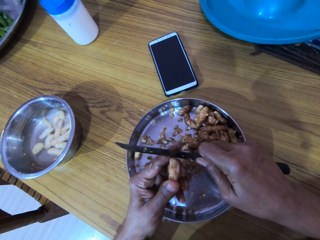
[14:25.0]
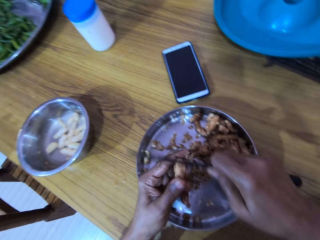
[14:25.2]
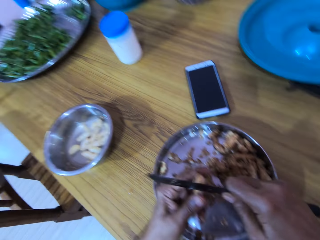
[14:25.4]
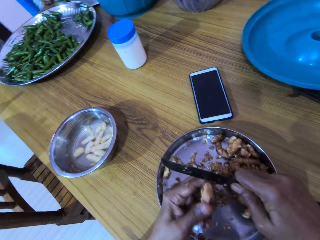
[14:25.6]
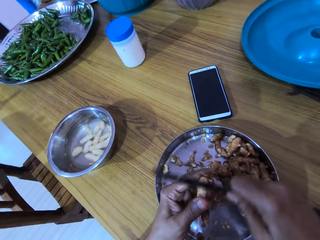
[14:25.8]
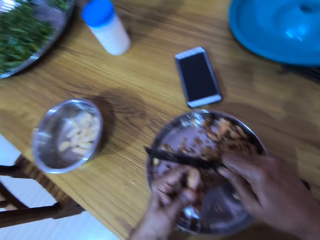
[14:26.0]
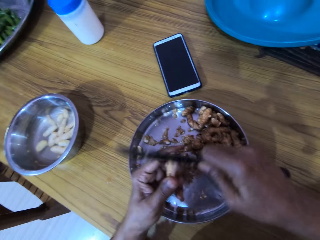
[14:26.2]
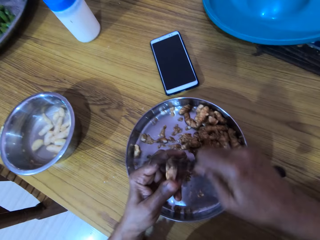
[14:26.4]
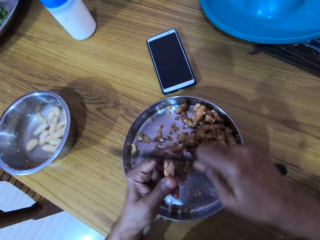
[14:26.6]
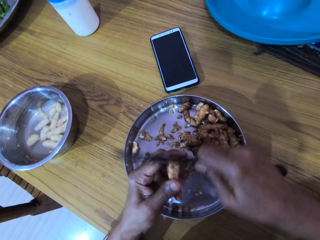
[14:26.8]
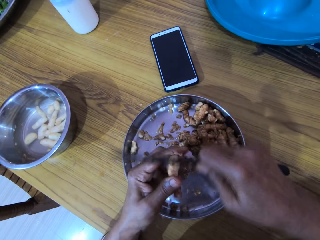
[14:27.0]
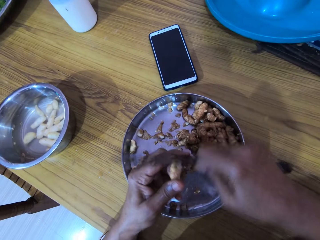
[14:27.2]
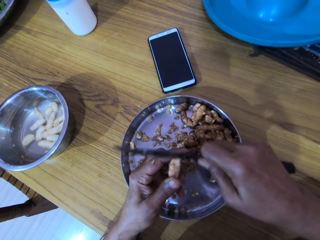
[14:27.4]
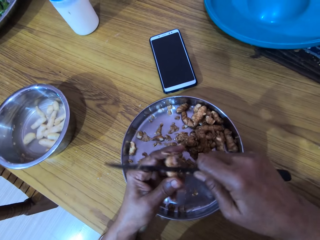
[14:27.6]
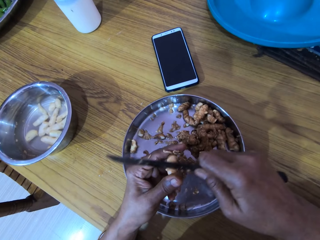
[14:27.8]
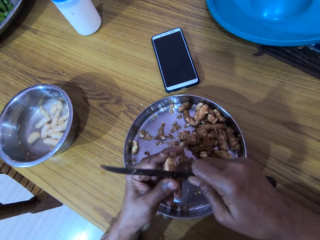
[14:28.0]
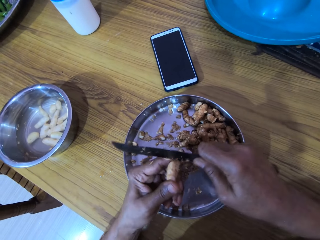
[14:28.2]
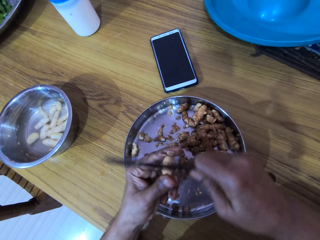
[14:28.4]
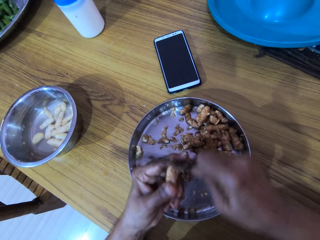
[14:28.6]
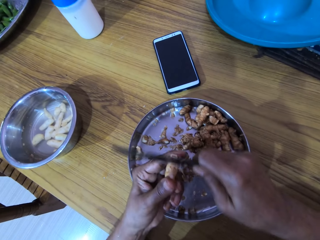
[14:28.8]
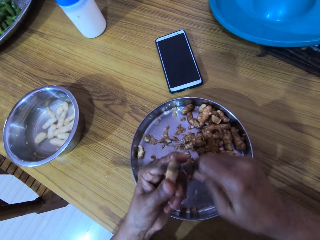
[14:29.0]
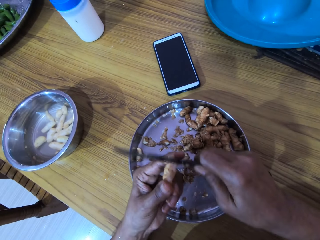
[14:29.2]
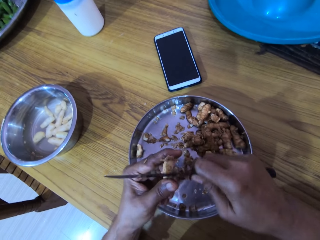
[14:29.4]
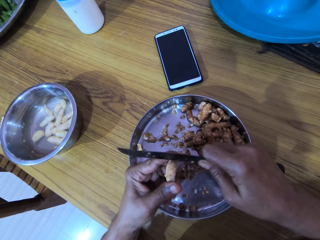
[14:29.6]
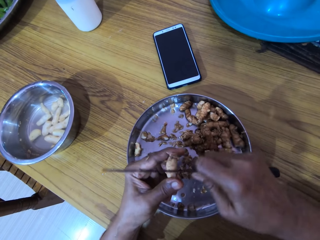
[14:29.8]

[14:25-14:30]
The woman converses with the camera wearer.

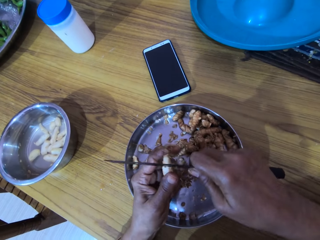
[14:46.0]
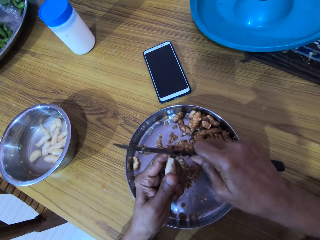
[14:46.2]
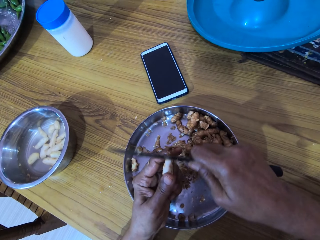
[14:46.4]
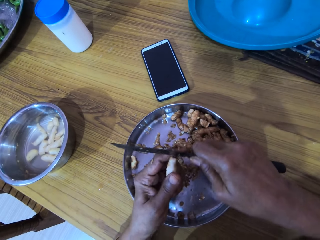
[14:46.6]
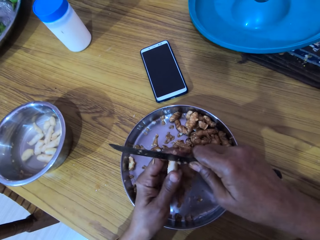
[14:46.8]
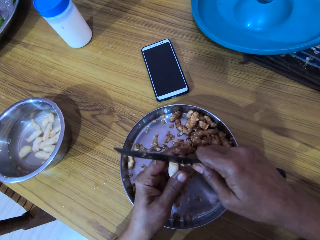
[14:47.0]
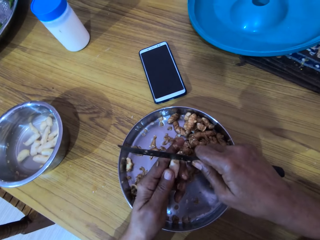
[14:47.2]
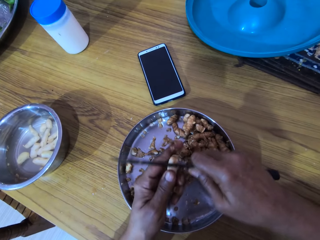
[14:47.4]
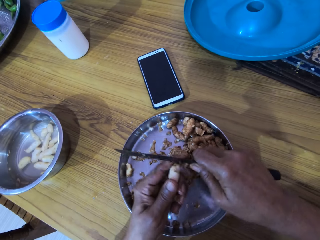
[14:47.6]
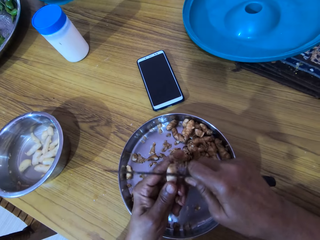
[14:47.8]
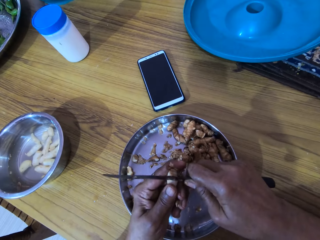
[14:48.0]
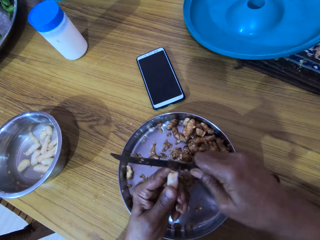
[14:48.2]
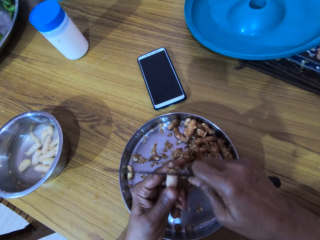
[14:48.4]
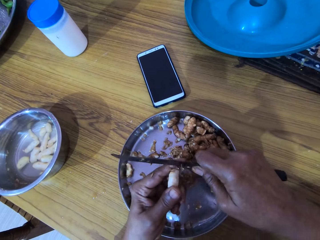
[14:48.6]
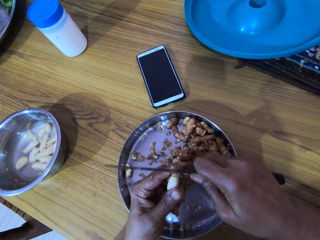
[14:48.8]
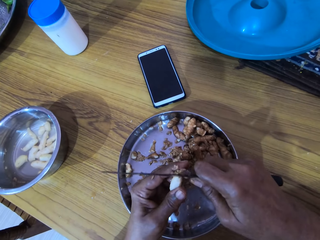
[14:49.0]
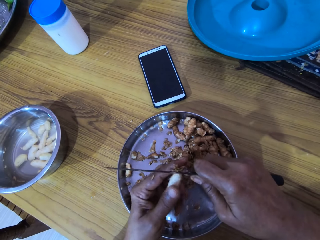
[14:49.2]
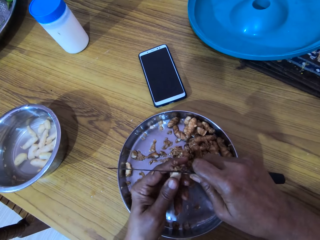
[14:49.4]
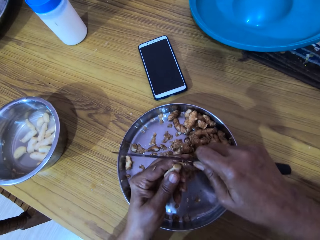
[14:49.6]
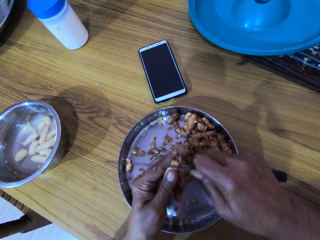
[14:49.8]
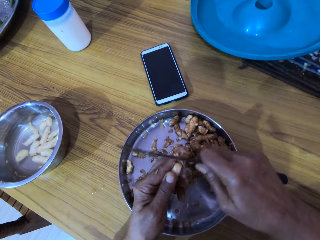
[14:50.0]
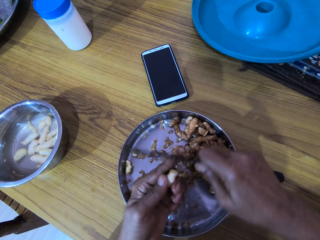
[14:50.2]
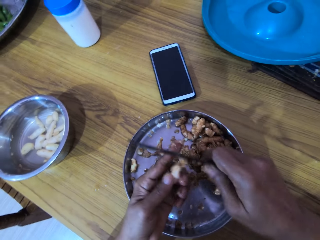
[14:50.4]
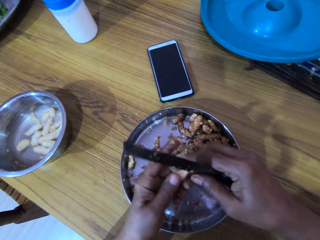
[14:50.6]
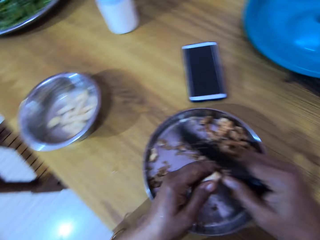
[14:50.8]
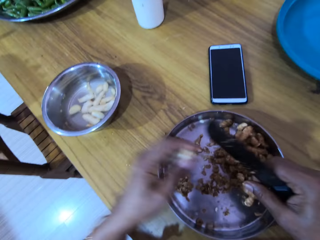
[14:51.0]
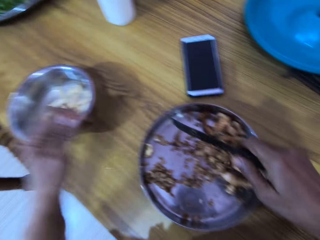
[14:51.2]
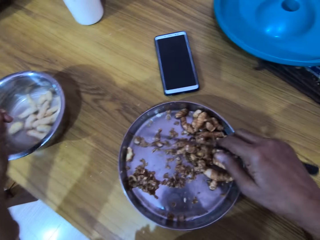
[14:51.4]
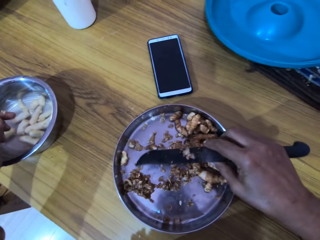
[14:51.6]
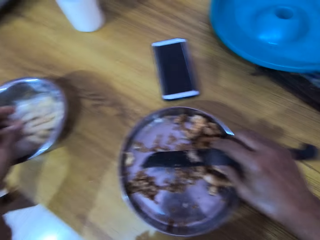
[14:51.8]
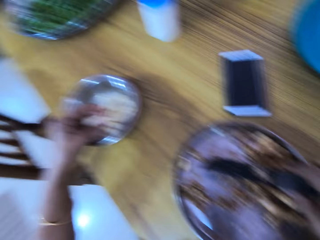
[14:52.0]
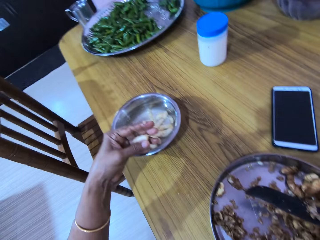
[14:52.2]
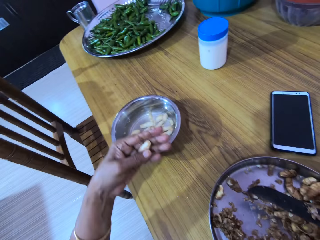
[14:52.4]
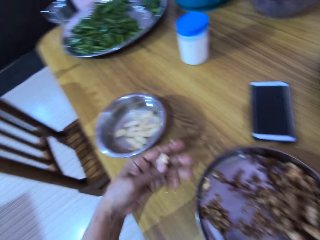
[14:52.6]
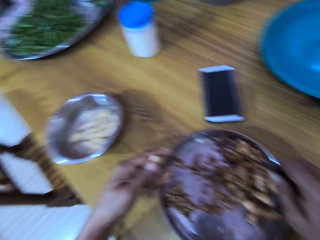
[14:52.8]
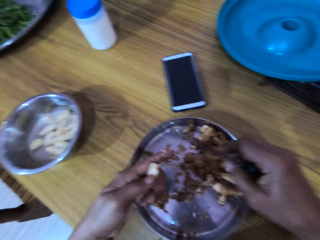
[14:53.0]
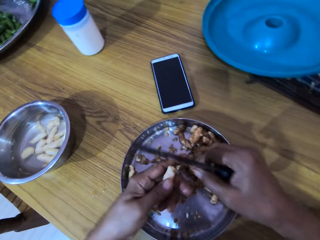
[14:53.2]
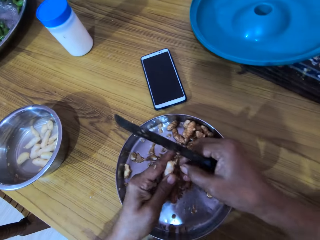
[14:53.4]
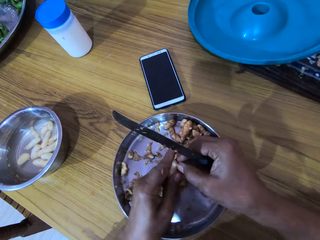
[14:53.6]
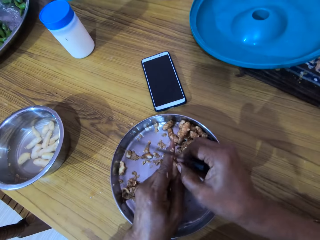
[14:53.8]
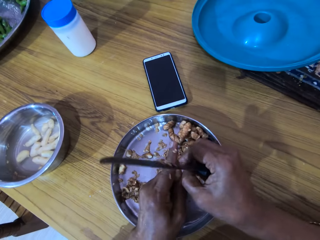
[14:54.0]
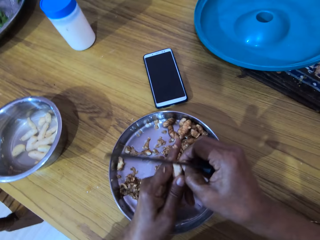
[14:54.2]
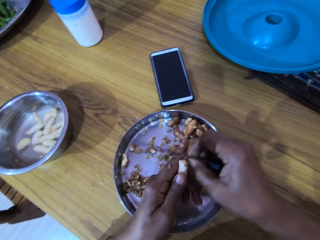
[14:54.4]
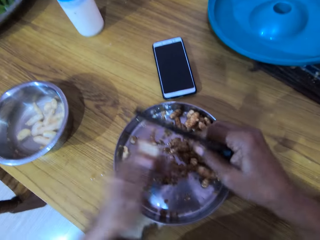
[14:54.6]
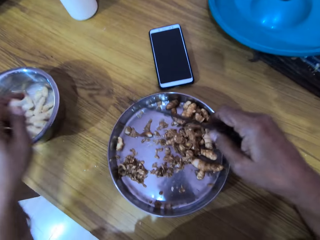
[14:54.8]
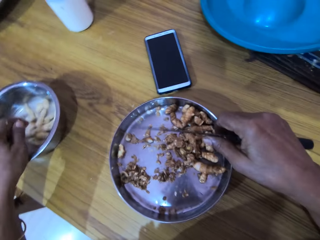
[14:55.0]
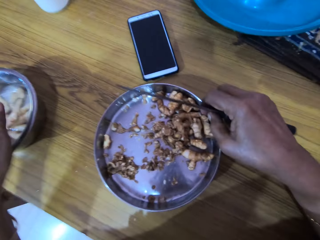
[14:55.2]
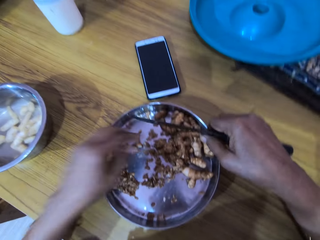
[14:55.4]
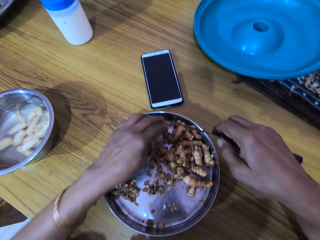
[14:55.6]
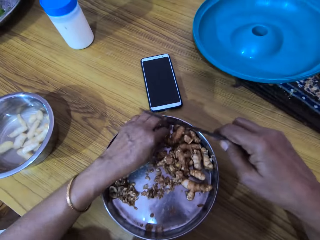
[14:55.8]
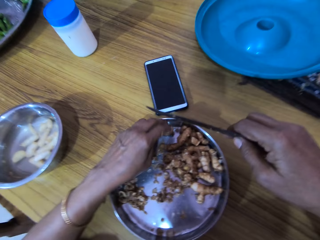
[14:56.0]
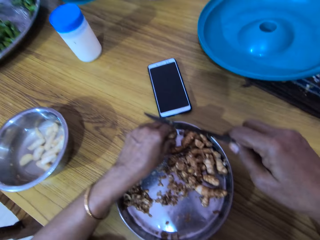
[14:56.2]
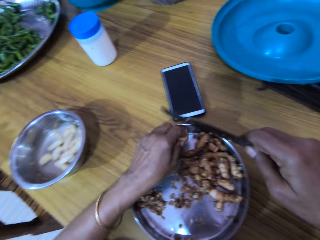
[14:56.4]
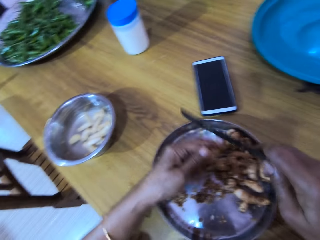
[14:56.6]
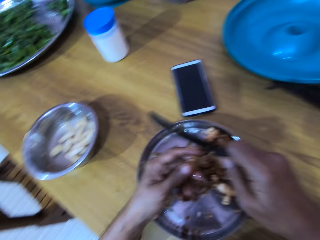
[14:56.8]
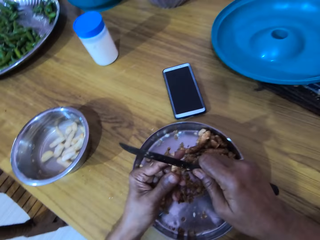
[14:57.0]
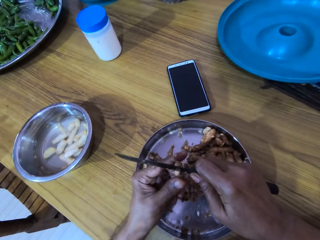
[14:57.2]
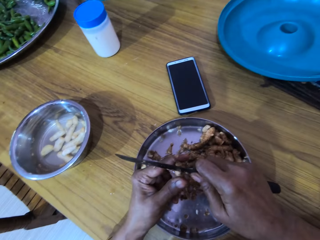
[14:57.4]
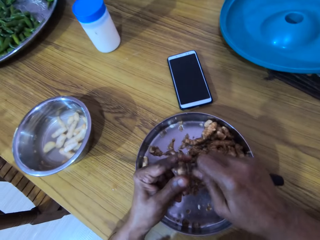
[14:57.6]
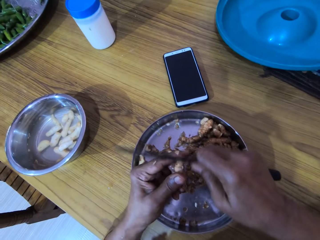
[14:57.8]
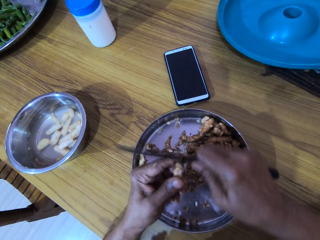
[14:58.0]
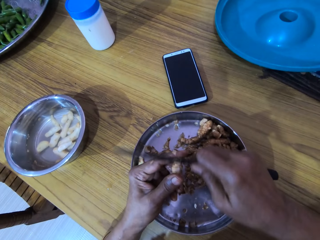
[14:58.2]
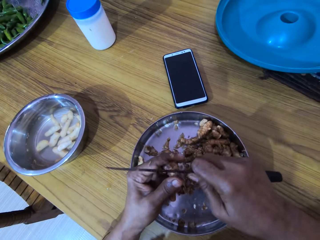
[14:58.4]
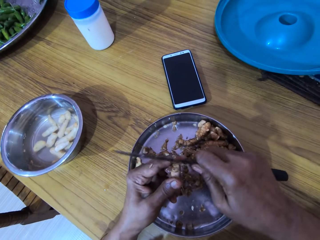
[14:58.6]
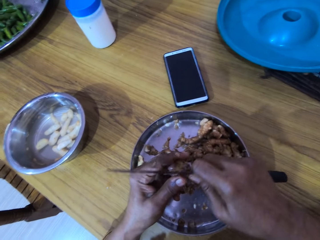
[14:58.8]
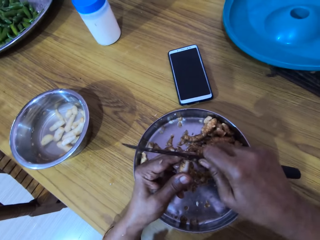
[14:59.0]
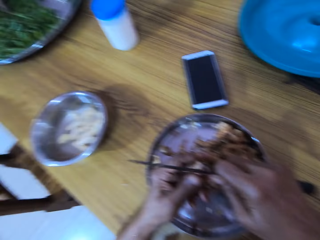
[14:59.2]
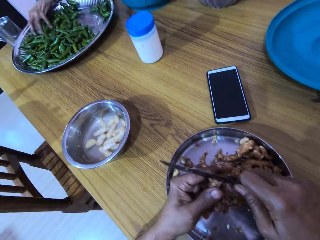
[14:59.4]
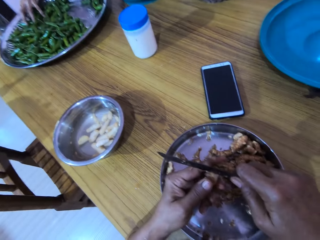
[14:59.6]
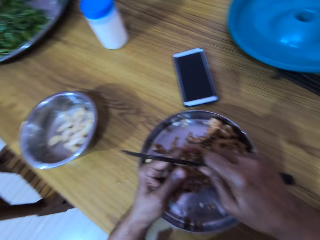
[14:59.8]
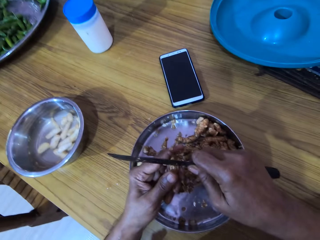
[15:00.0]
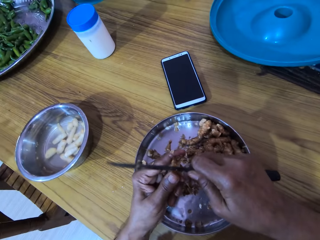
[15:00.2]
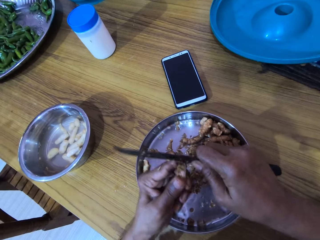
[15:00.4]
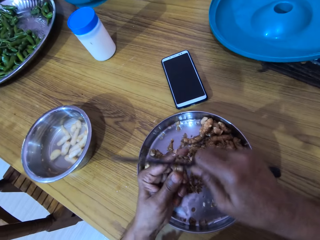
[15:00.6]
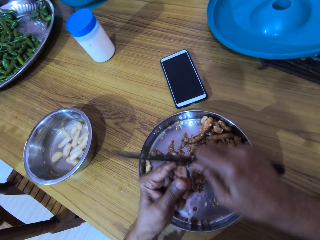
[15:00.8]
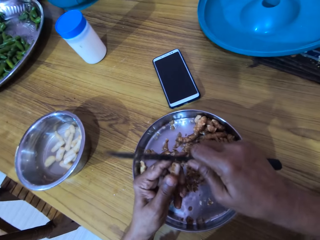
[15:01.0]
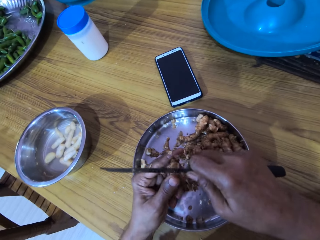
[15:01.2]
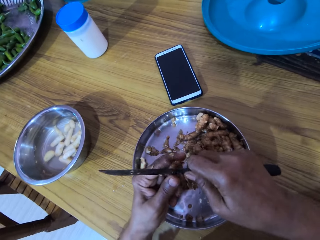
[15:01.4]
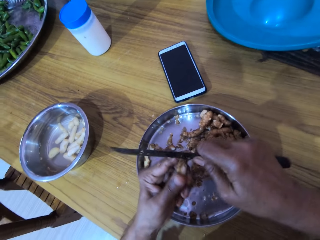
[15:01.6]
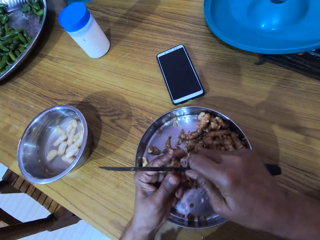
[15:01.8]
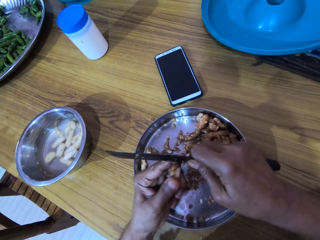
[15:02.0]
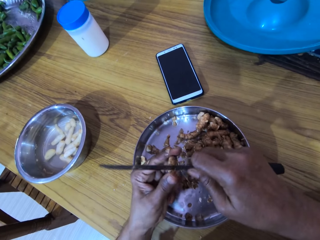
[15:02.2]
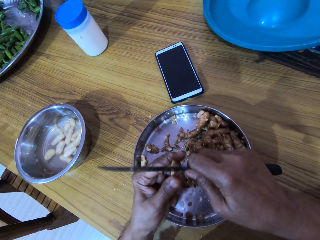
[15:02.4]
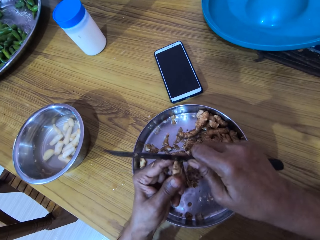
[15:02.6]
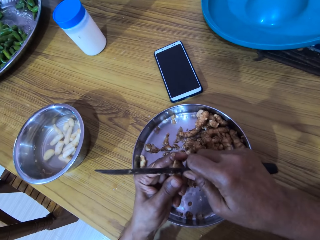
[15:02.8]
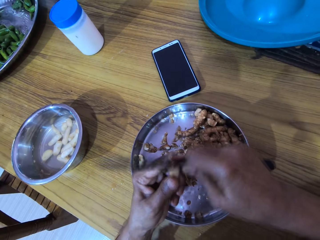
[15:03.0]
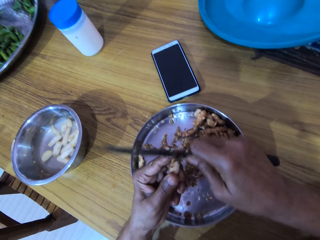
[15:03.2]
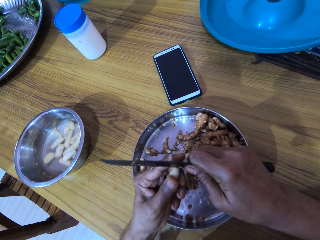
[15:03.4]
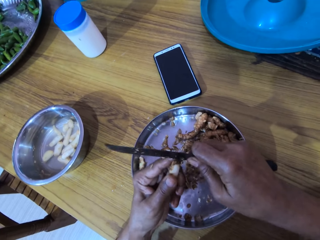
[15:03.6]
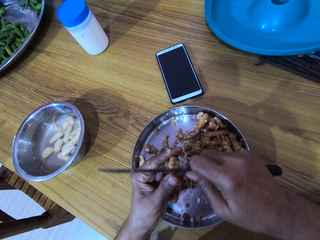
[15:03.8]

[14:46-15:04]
The woman converses with a man. The camera wearer stares at the ginger. She peels the ginger in her left hand with her right hand. She drops the ginger into the bowl with her left hand. She picks up the ginger from the bowl with her left hand. She peels the ginger in her left hand with the knife in her right hand.
